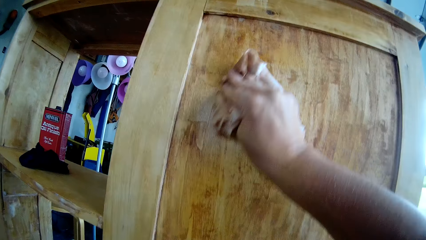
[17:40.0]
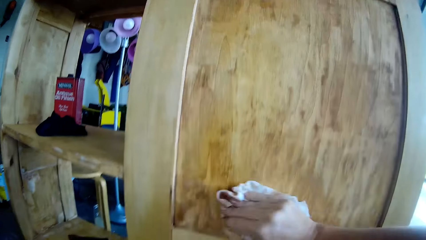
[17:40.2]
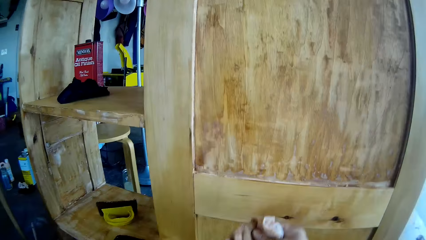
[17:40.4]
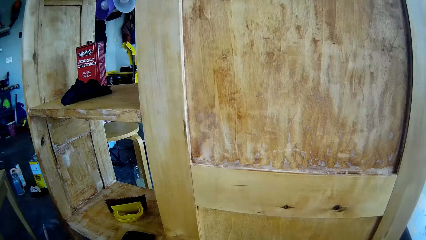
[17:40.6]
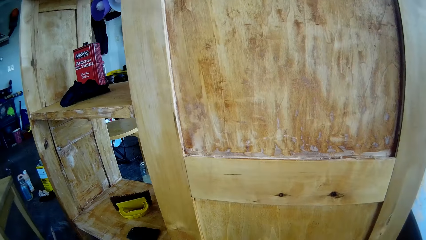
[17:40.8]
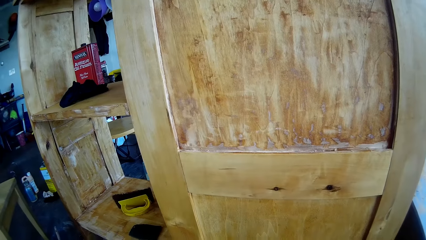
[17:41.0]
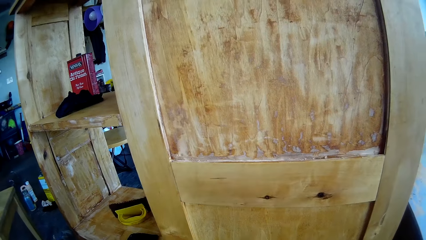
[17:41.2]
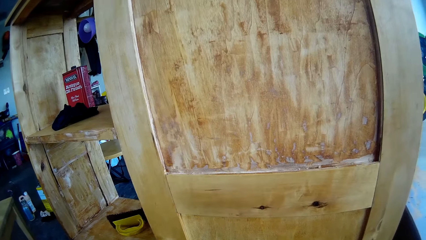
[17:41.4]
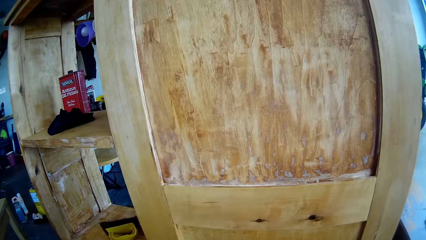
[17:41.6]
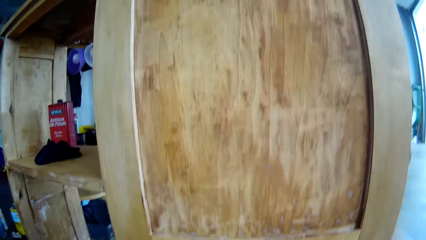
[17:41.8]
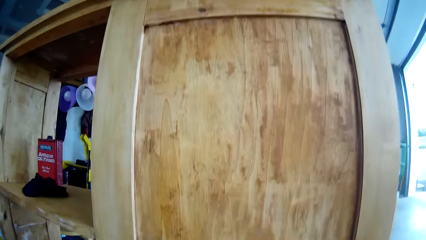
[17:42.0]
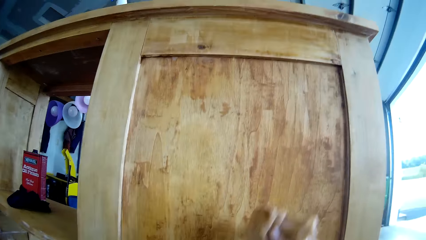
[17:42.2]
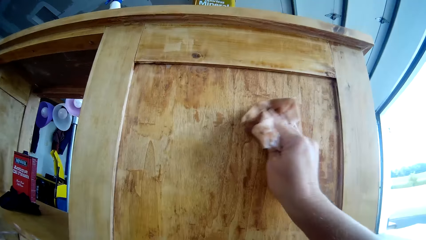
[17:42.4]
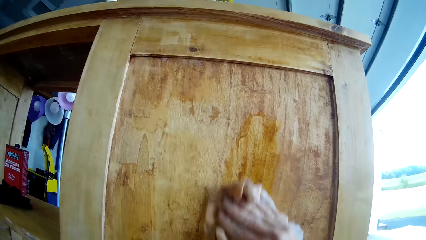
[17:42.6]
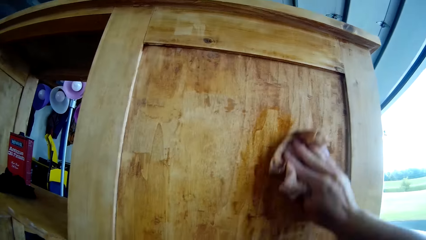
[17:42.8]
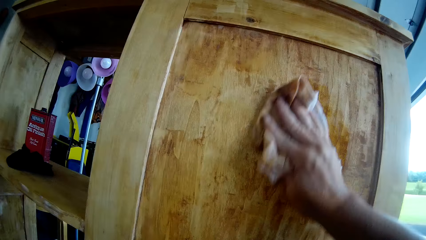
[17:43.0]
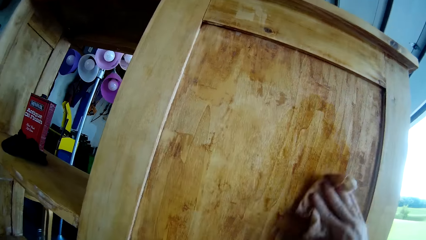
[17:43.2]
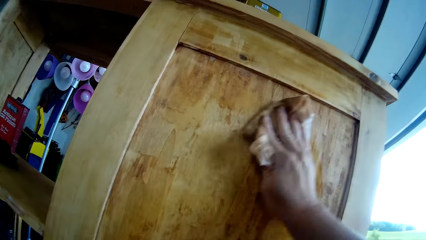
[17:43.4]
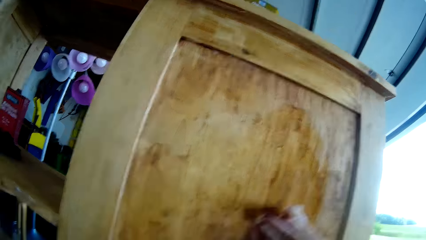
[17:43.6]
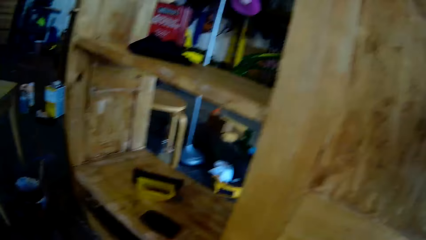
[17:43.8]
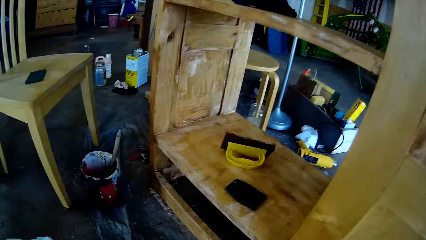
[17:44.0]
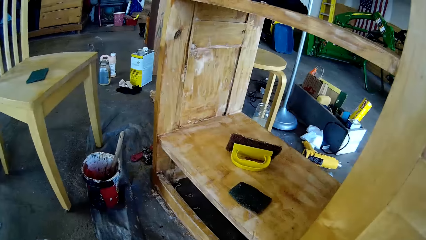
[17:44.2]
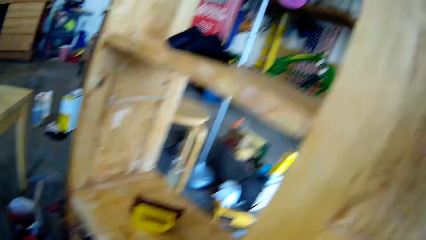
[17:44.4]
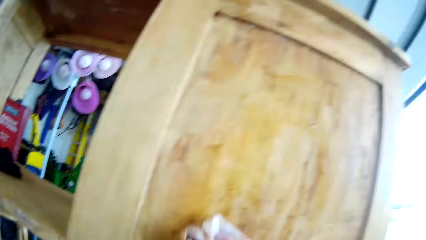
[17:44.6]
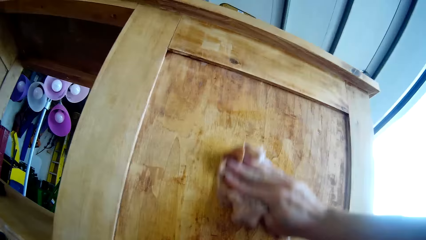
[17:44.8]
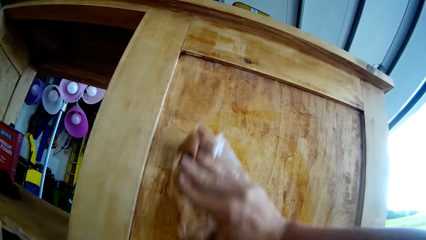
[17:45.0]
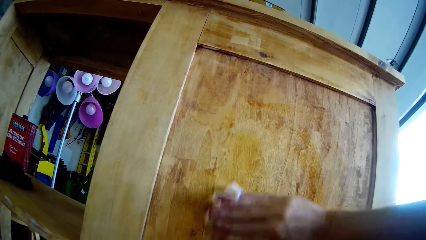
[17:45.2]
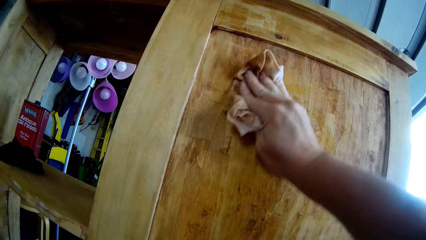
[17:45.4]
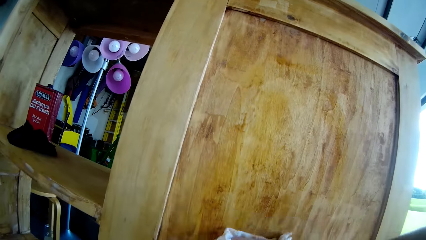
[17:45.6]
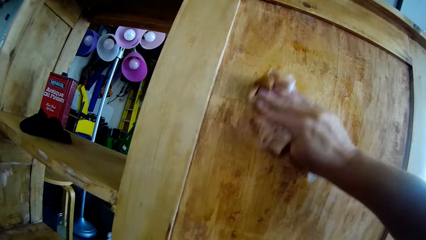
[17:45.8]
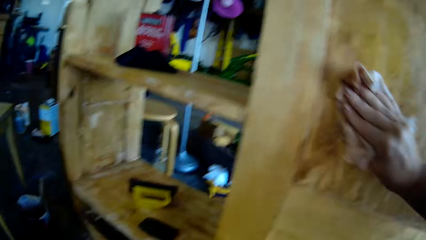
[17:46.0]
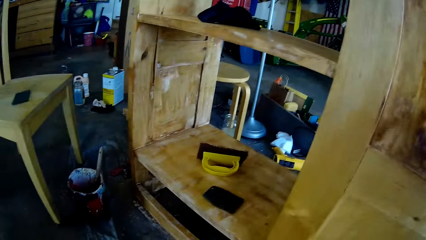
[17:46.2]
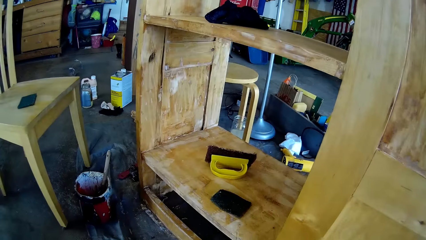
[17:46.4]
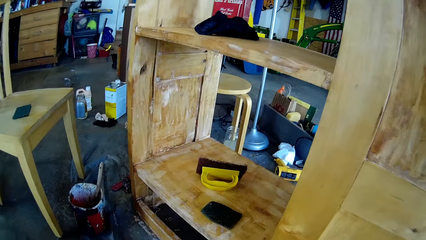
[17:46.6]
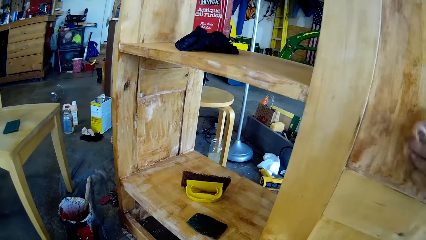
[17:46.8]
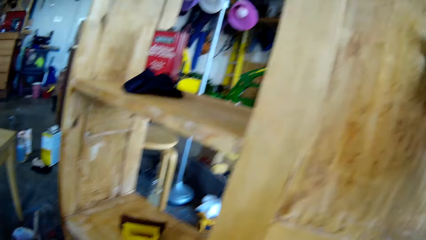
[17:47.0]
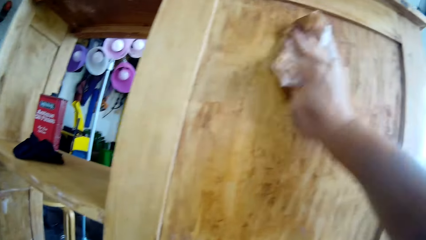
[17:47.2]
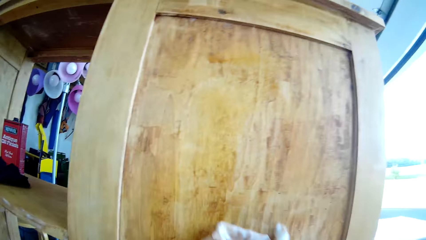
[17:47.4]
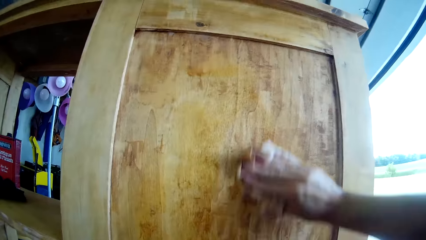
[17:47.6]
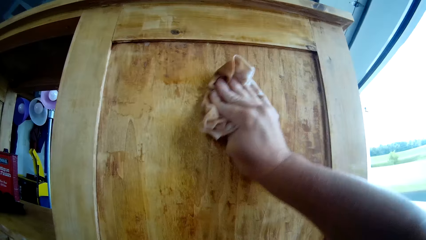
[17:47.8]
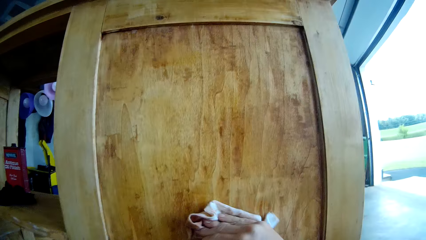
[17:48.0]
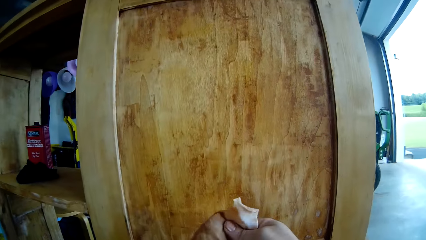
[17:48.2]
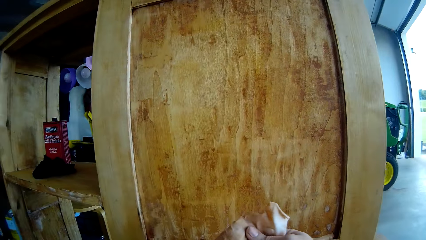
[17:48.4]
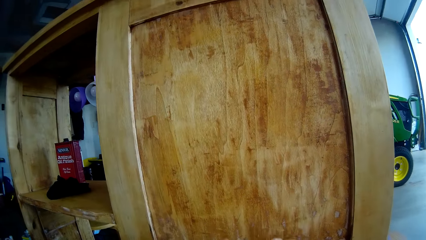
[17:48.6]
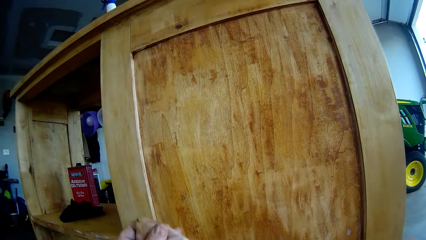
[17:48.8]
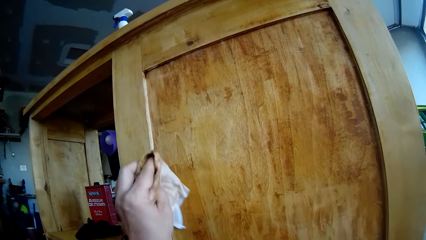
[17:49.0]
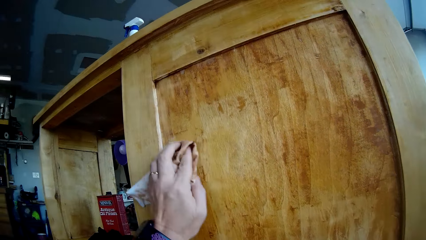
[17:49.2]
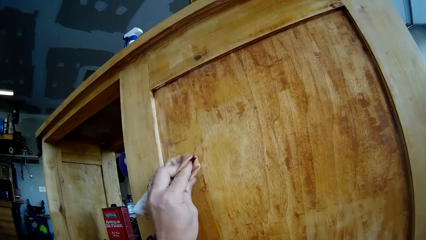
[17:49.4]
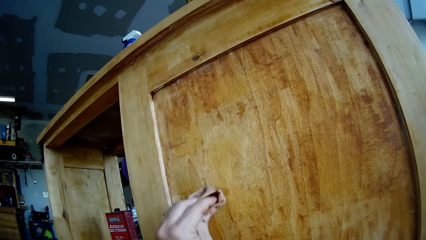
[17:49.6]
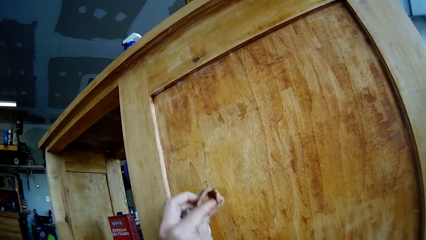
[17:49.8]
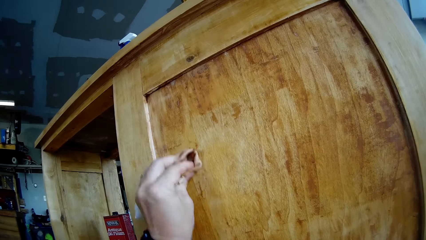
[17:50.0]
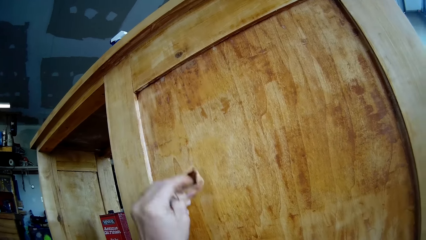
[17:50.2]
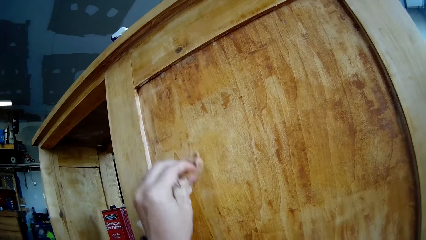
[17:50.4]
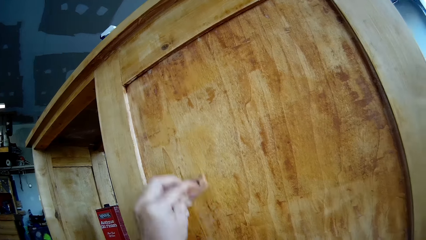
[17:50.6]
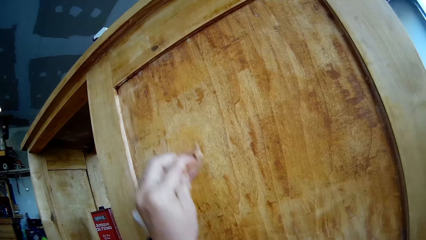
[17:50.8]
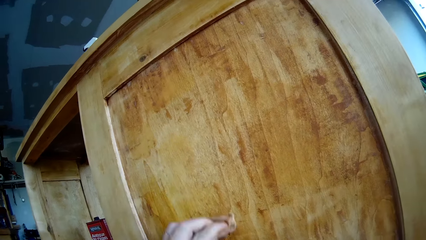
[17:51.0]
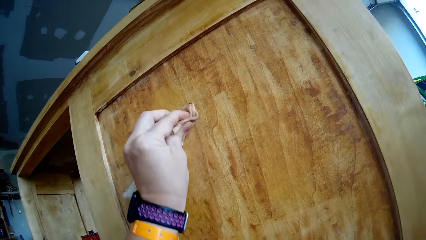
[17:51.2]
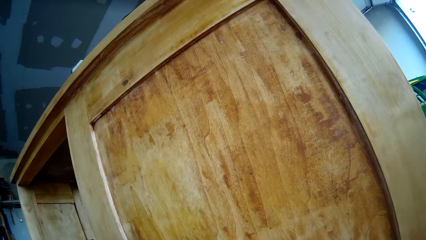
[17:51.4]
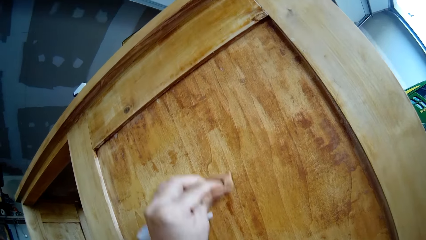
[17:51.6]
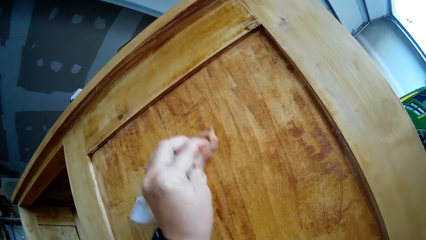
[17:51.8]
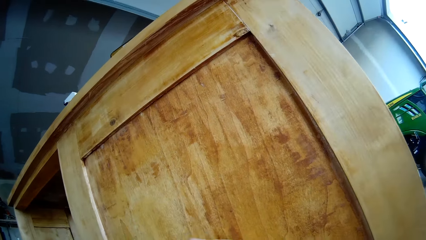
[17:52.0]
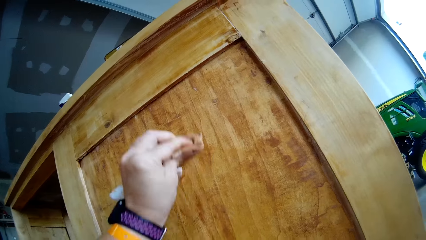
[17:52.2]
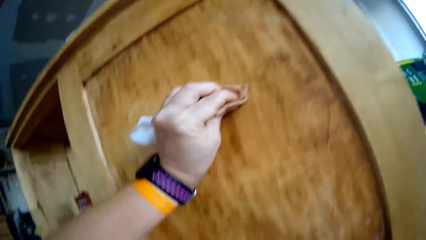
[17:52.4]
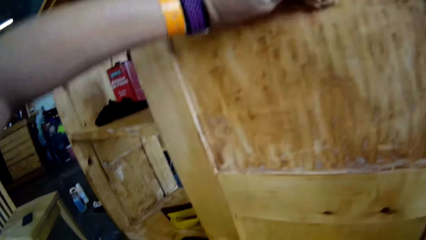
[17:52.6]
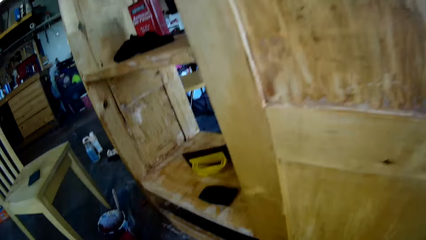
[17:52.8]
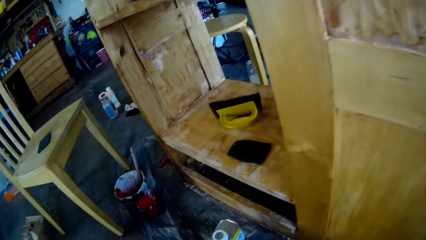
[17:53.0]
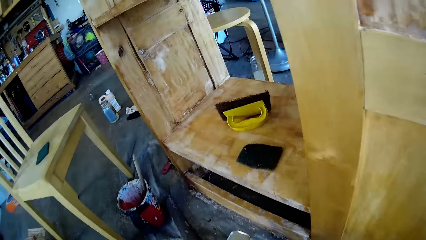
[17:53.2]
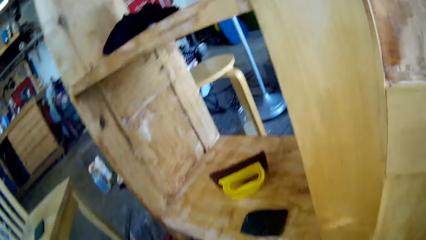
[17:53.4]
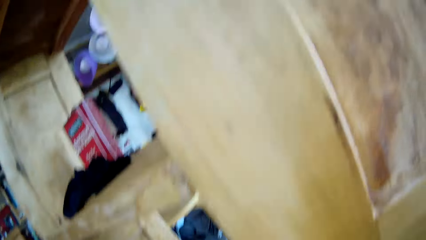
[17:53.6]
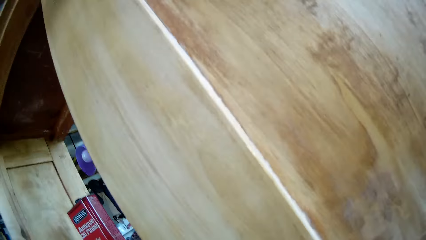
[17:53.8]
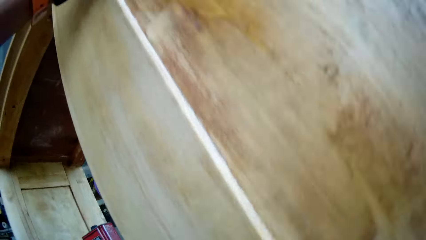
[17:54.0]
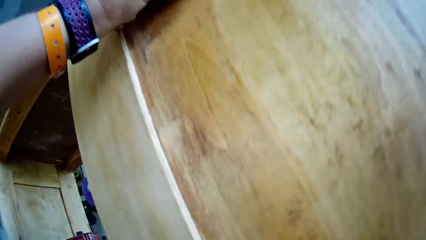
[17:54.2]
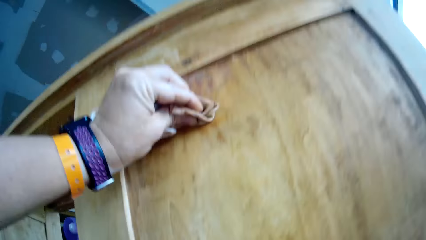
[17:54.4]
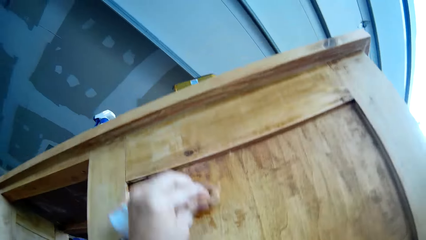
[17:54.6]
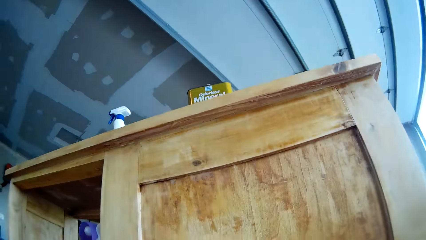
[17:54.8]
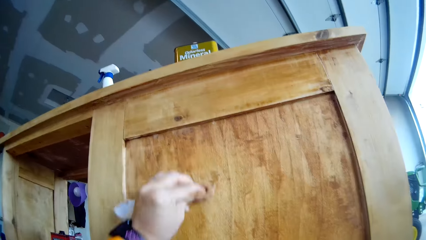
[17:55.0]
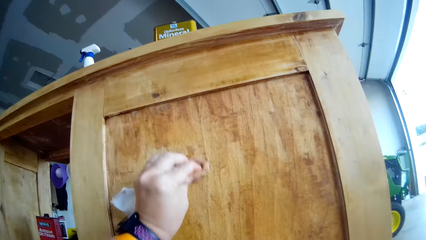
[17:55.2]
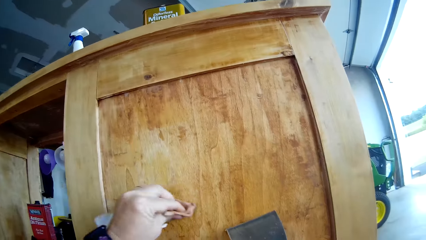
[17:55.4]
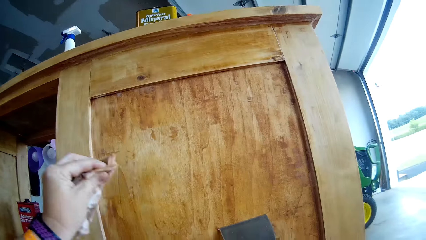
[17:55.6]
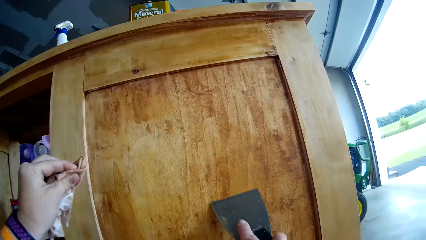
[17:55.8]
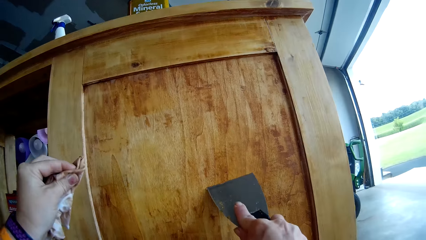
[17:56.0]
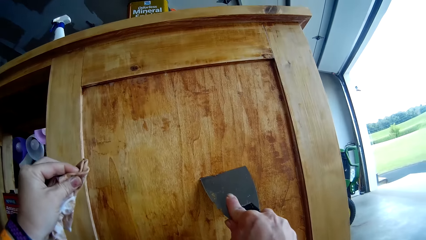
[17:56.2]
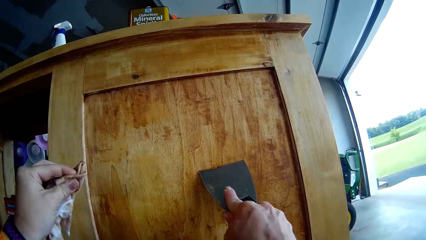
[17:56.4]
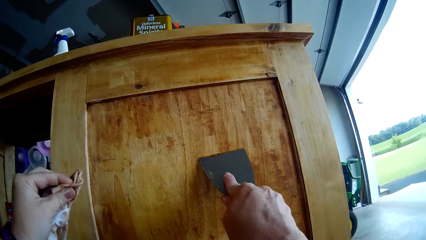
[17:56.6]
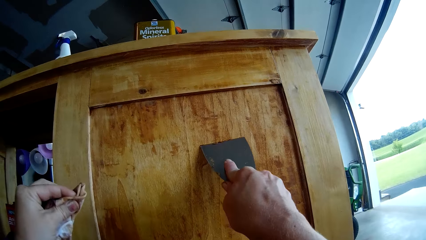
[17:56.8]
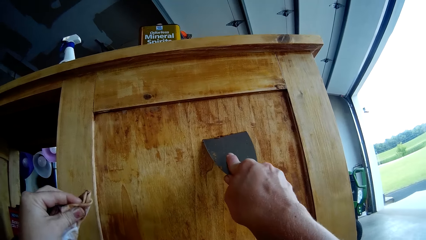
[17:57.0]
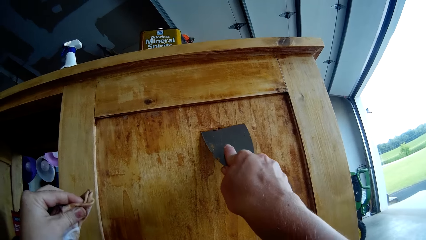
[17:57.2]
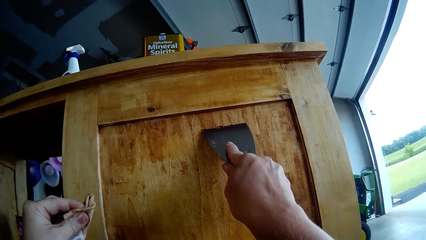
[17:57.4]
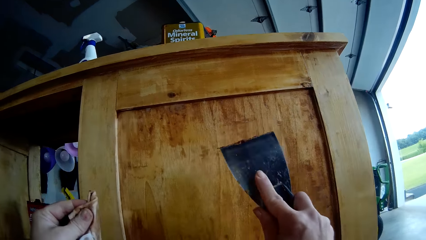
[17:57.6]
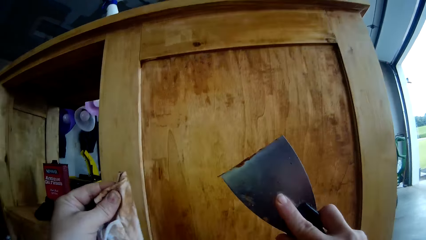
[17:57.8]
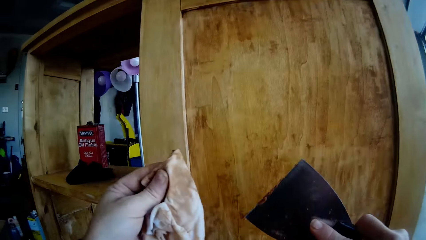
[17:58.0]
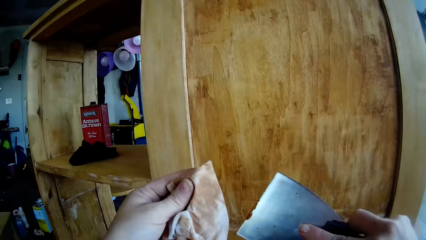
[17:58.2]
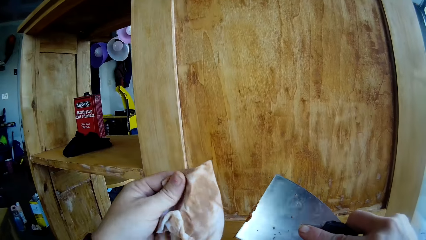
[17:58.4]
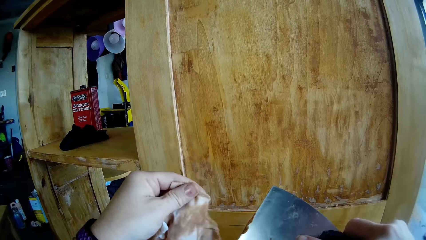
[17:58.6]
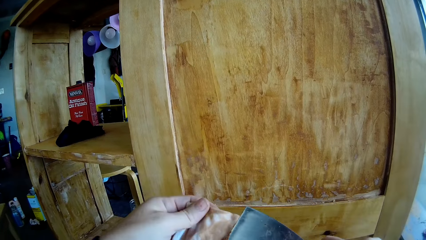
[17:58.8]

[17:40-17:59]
The camera wearer moves the tissue paper from the cupboard. They wipe the wooden cupboard with the tissue paper. They turn the tissue paper. They wipe the wooden cupboard with the tissue paper. They scrape the paint on the wooden cupboard with the scraper.
